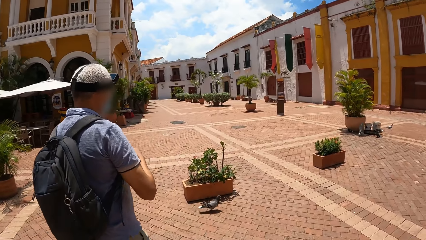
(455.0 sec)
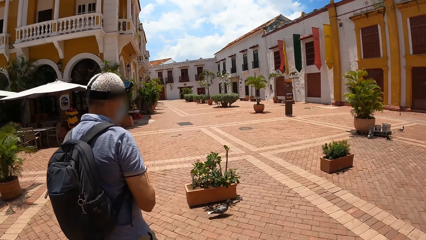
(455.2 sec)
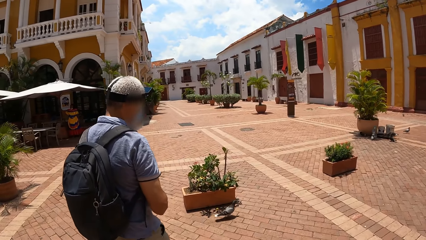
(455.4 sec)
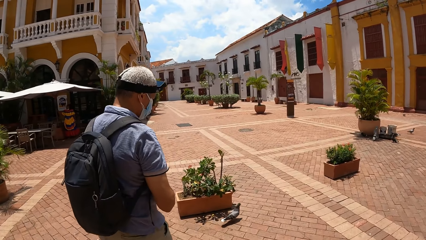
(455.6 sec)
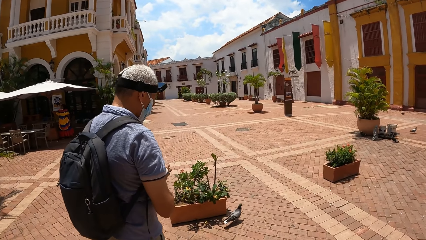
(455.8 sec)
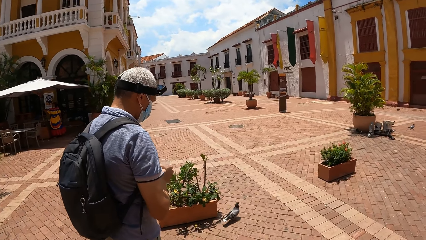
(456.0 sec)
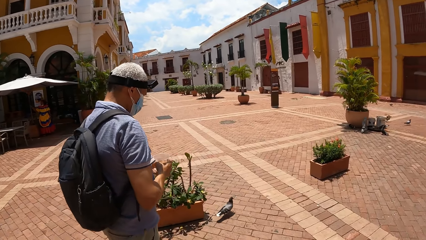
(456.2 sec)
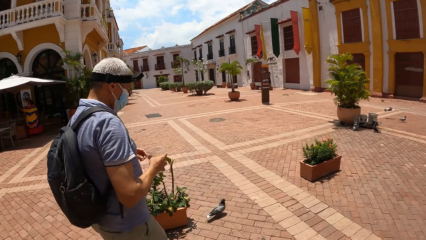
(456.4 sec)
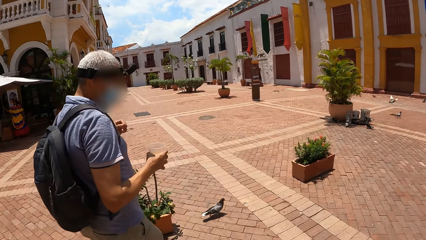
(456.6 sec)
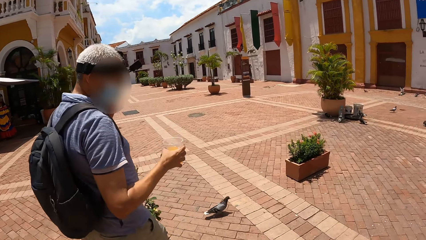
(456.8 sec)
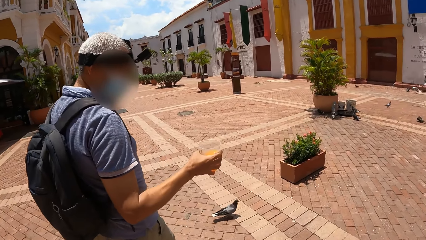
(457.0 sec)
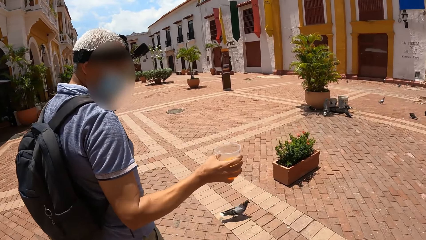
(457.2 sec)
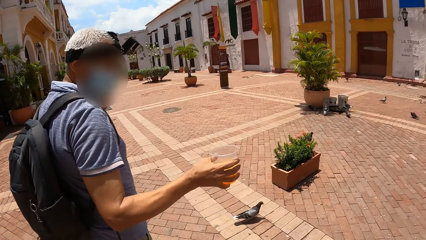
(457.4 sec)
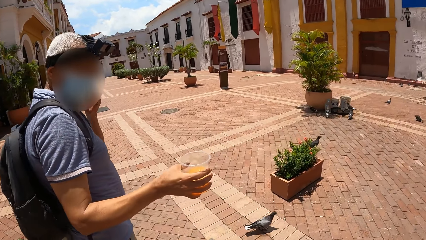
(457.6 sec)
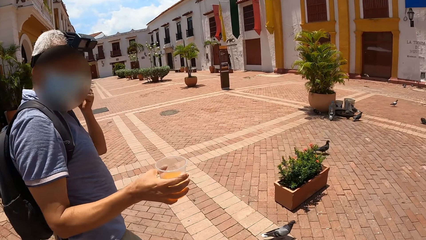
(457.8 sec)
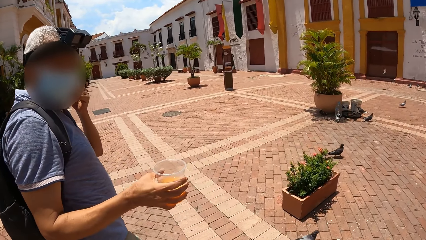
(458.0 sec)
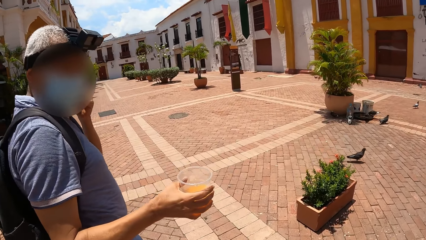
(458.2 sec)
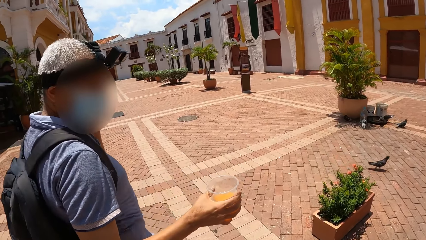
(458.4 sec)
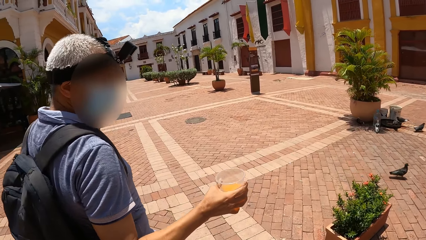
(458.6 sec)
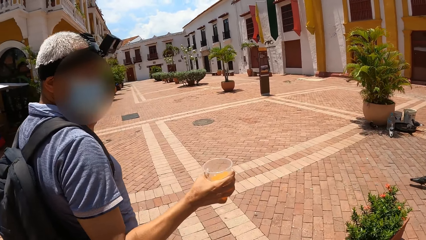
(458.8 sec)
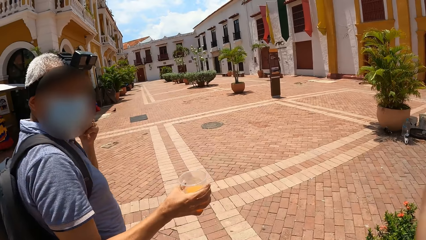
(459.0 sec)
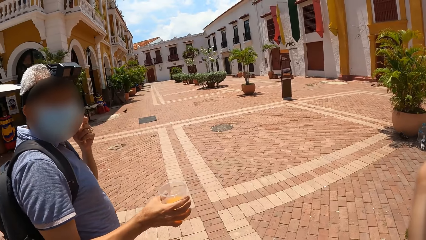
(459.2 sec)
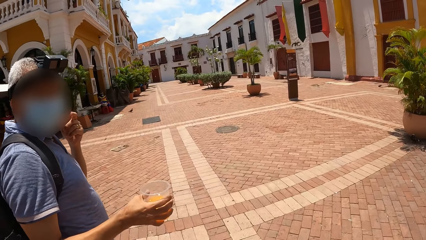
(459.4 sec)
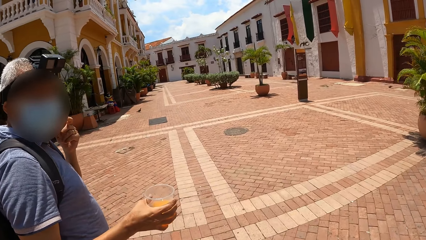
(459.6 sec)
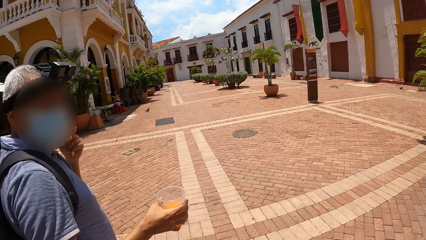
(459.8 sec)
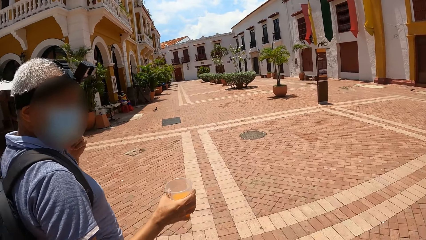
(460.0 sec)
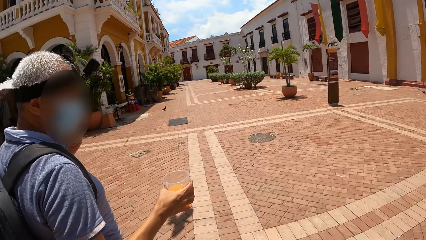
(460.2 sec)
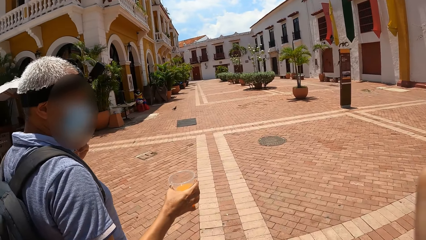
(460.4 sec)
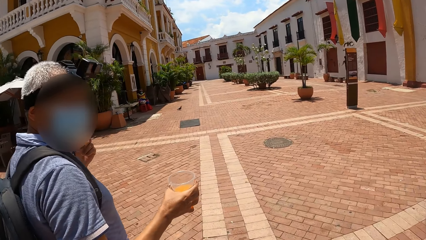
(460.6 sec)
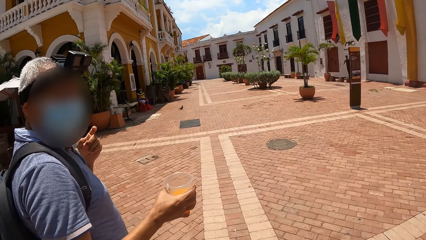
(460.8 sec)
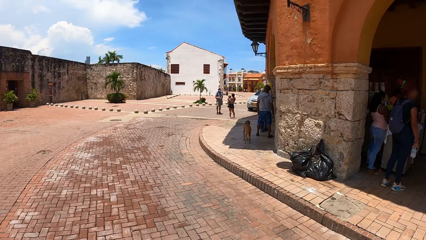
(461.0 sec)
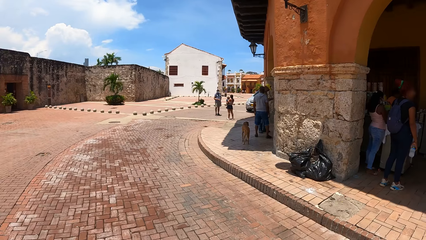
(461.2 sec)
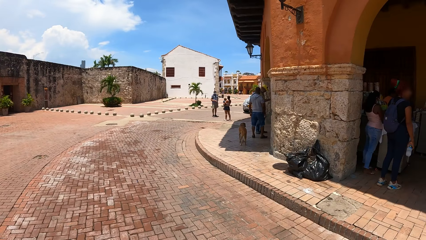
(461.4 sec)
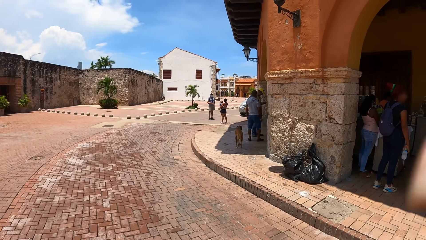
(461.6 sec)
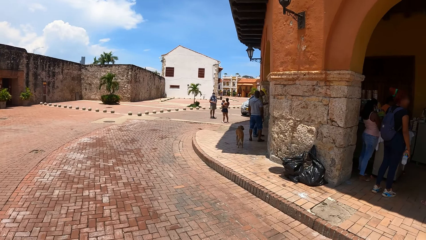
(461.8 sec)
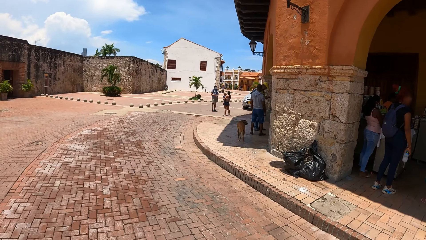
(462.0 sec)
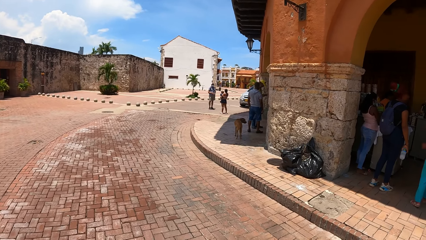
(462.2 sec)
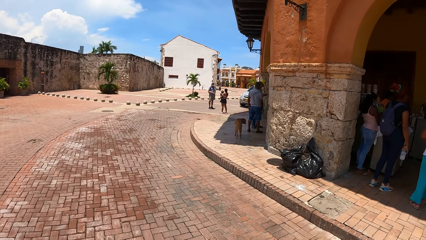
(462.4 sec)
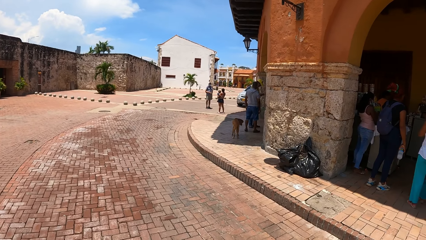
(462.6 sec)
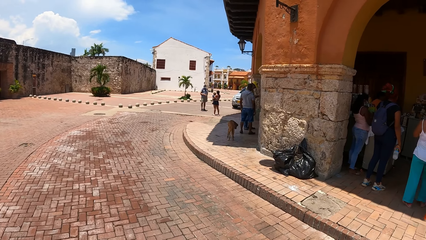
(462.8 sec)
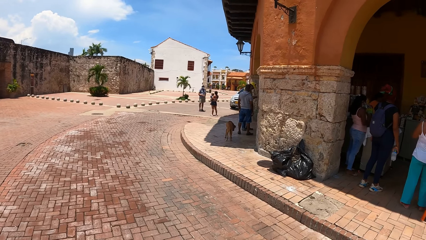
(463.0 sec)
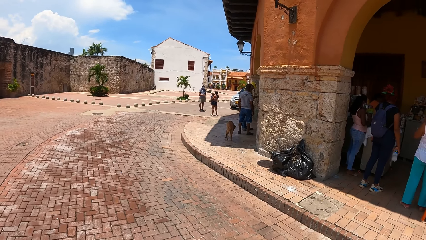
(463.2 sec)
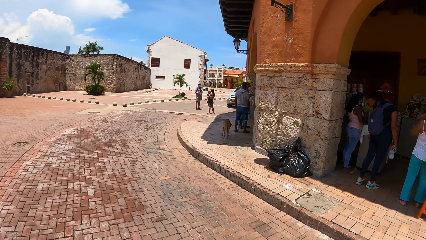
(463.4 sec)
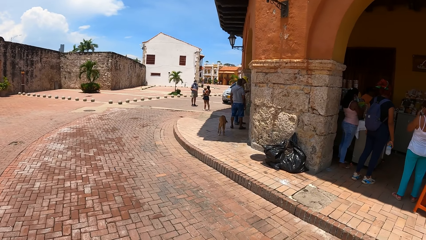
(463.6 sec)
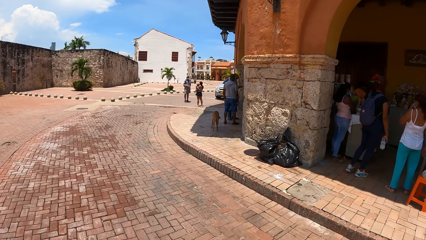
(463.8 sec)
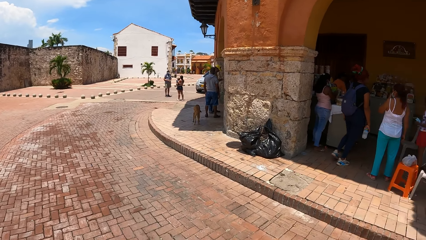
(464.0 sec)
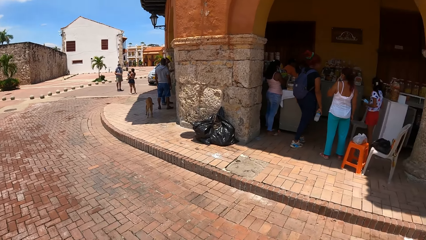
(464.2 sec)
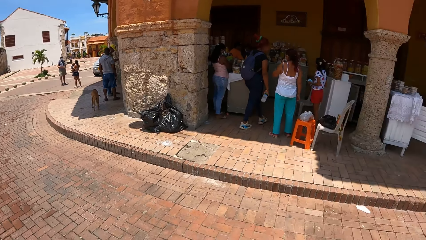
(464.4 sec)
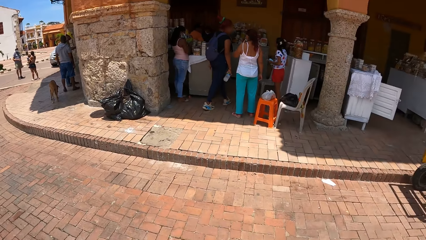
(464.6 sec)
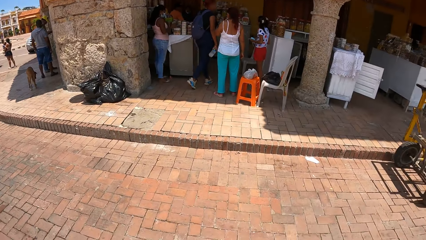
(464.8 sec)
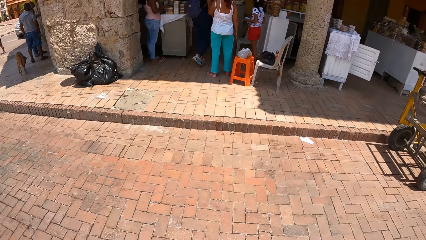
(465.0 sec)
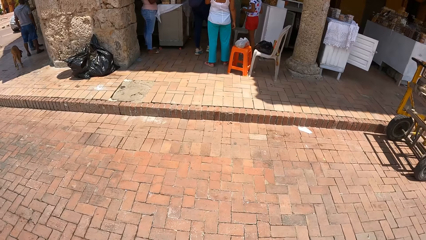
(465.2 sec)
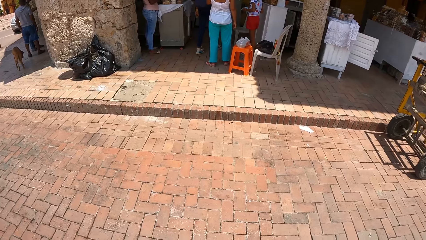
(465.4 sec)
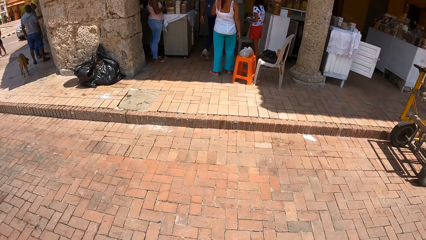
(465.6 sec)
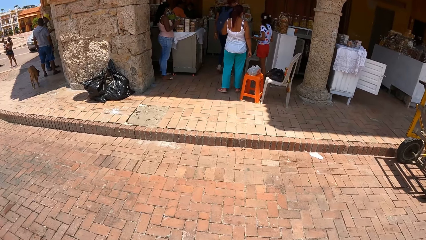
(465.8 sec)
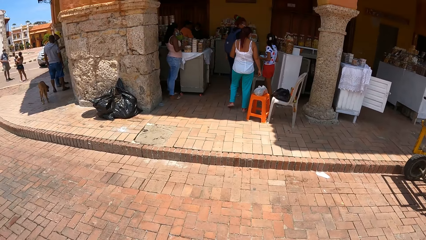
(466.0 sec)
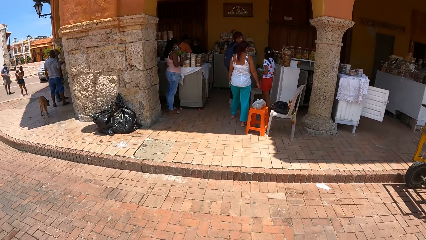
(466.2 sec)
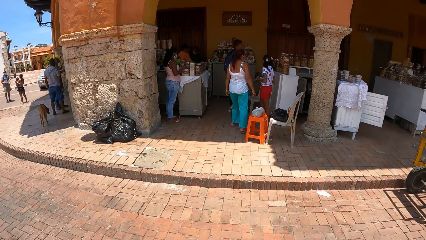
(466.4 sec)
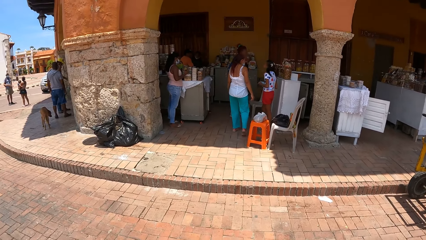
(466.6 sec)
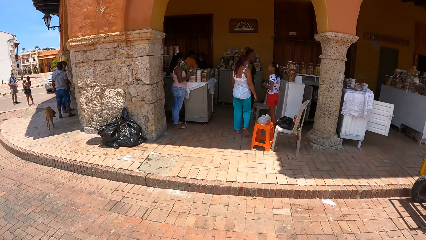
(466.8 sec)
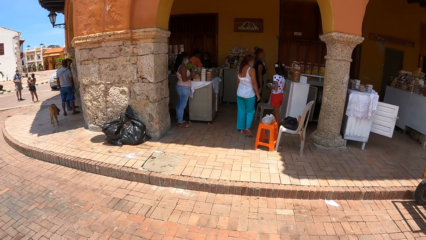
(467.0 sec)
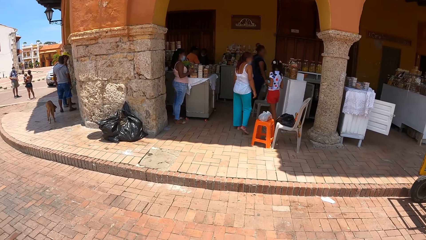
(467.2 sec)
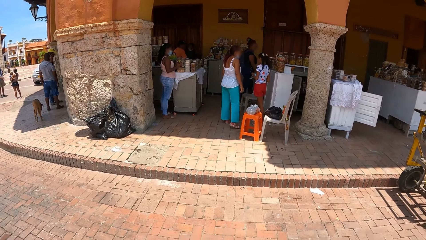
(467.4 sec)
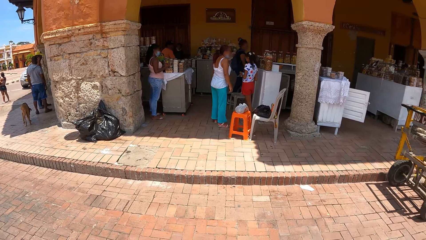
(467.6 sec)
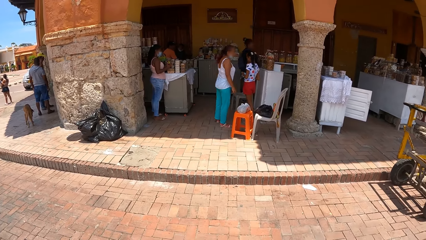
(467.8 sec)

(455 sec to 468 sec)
The camera wearer looks around the compound.

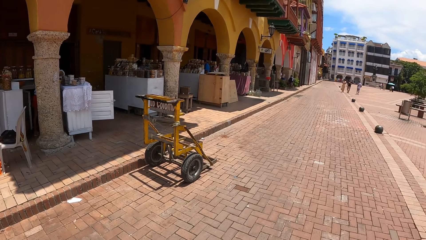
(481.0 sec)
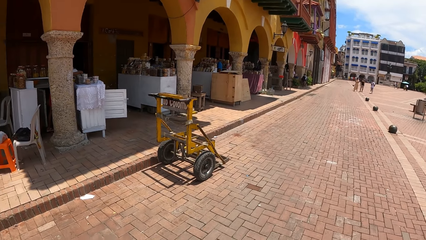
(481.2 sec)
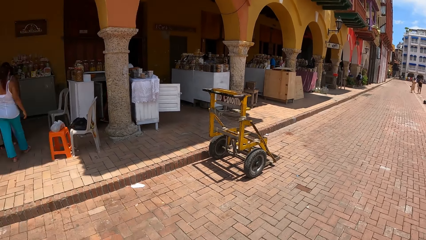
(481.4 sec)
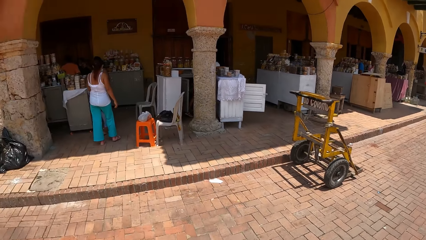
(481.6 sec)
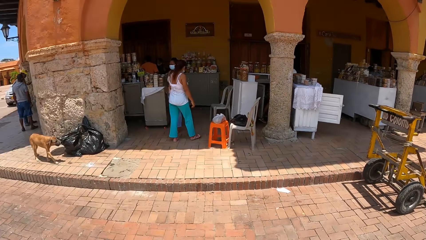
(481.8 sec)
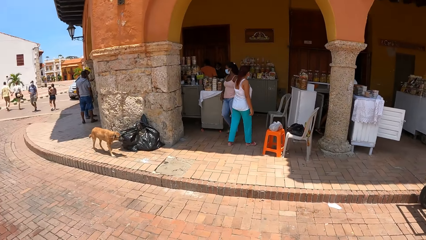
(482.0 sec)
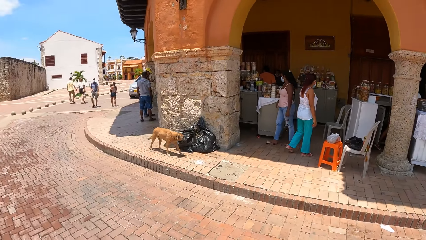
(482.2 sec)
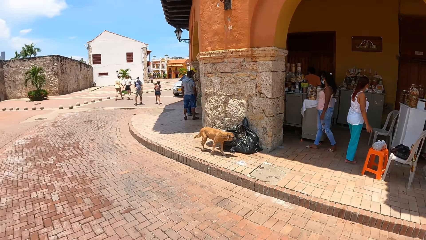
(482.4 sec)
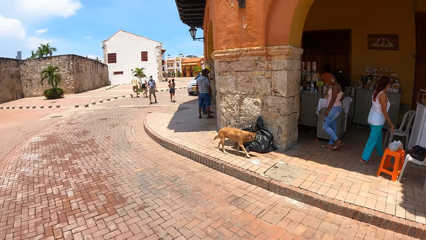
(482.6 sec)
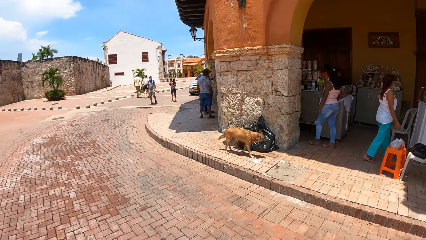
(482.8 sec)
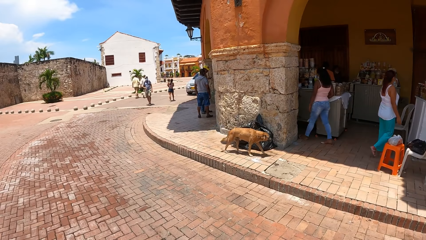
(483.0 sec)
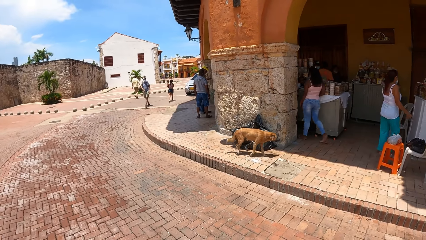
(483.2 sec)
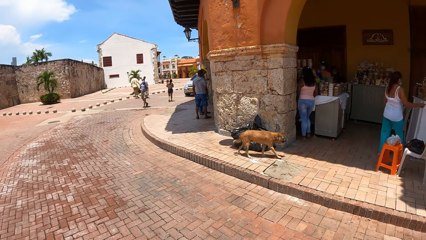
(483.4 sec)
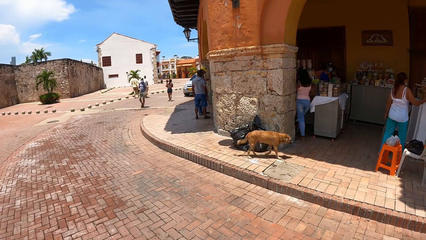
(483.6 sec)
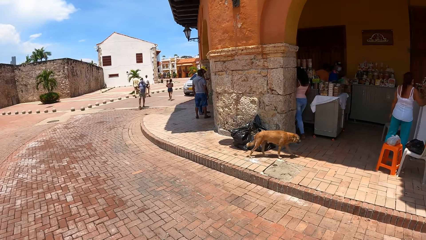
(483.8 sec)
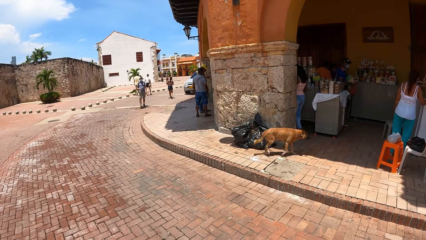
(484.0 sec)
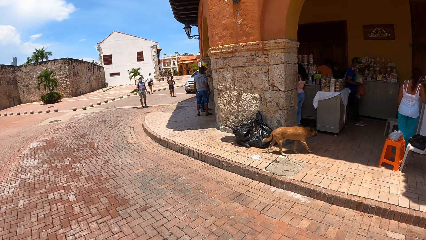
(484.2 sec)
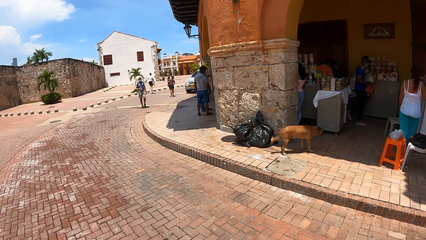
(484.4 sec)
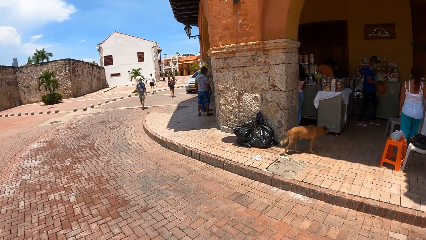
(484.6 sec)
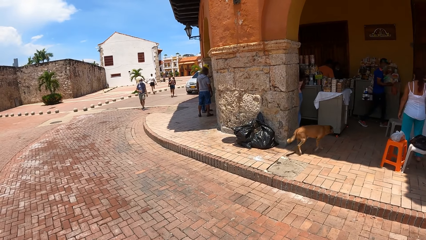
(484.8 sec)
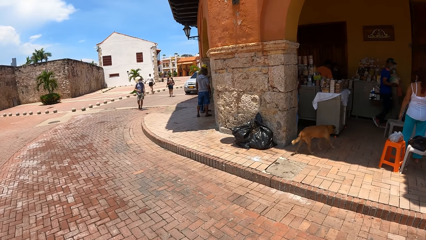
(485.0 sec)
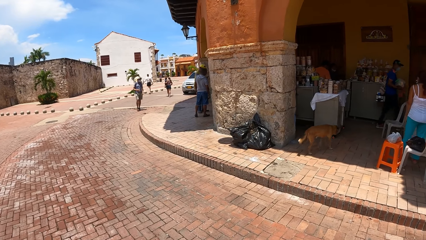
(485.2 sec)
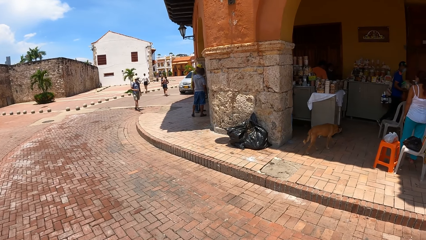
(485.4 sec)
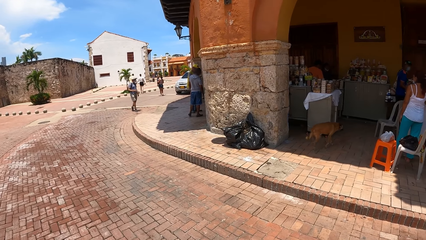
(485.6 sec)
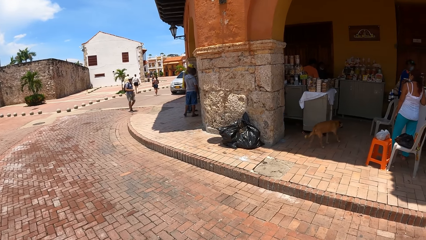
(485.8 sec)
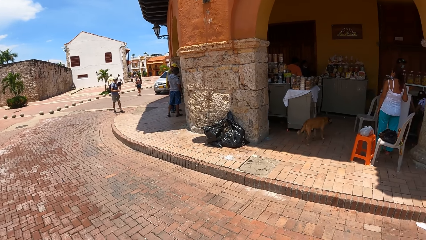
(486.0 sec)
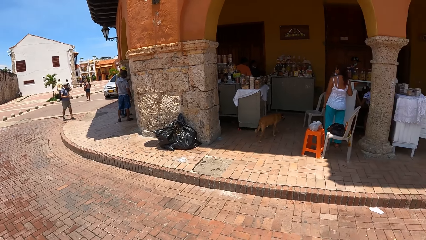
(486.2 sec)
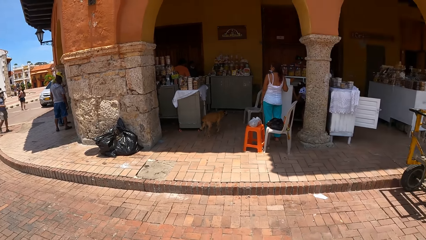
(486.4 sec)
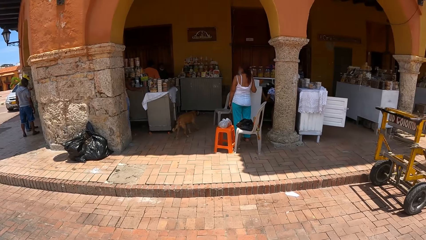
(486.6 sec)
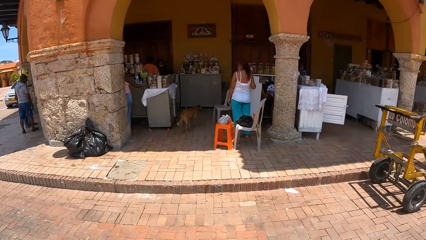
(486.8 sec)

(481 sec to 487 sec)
The camera wearer moves the camera.
